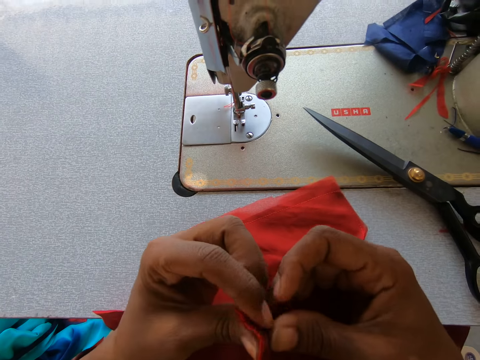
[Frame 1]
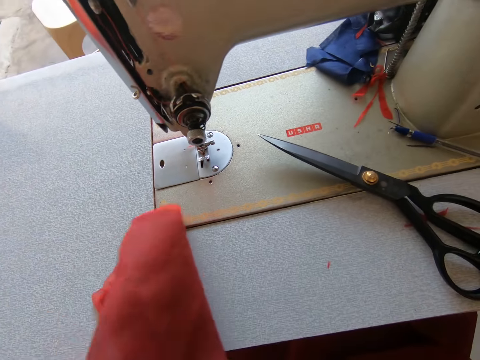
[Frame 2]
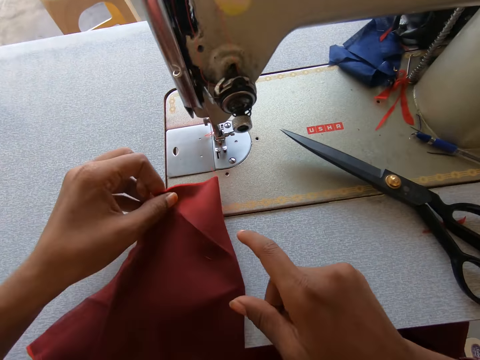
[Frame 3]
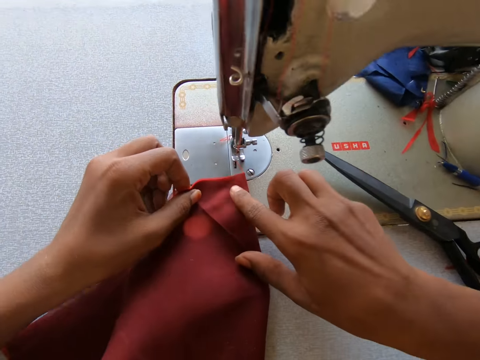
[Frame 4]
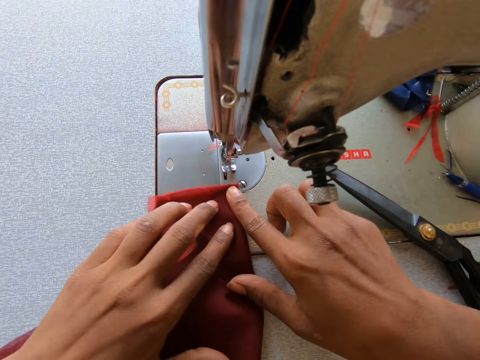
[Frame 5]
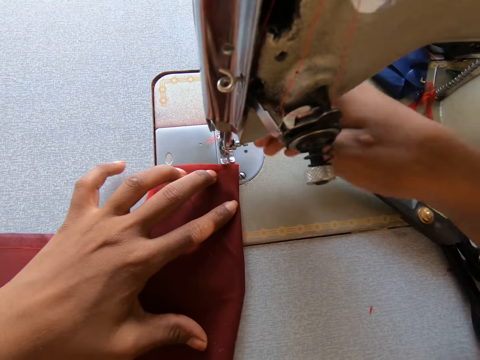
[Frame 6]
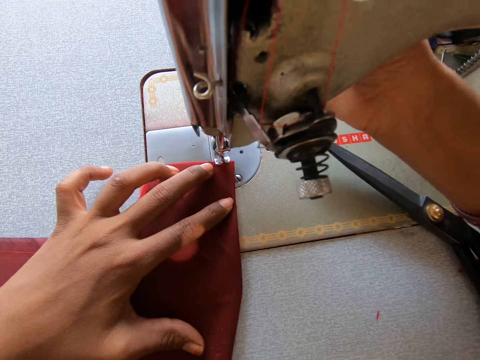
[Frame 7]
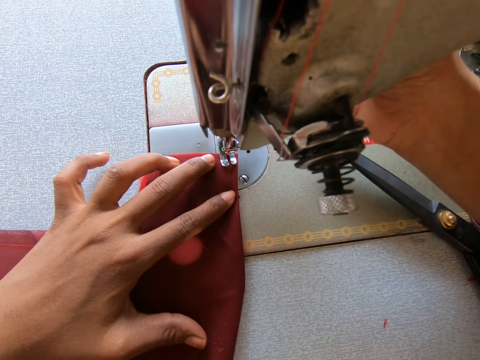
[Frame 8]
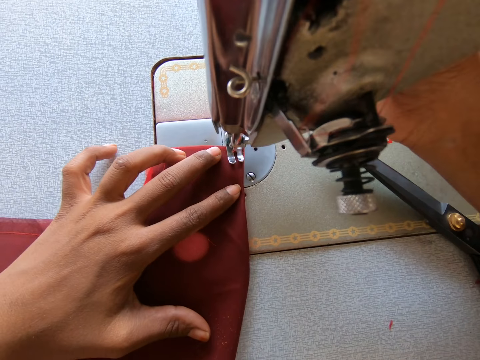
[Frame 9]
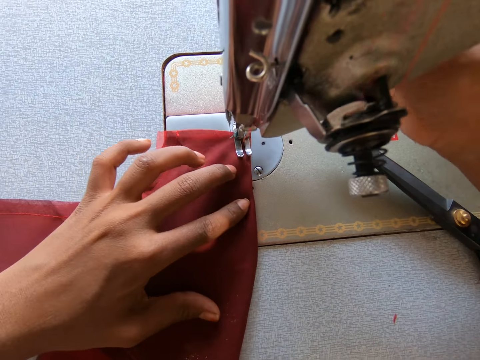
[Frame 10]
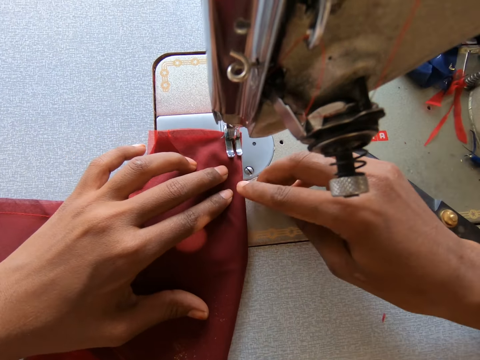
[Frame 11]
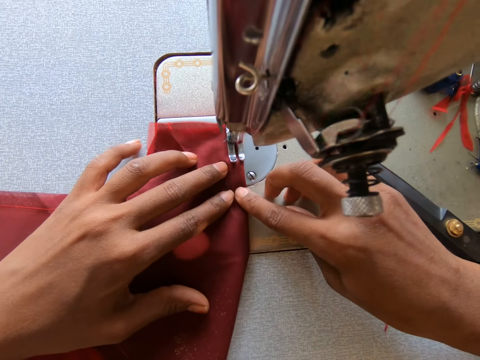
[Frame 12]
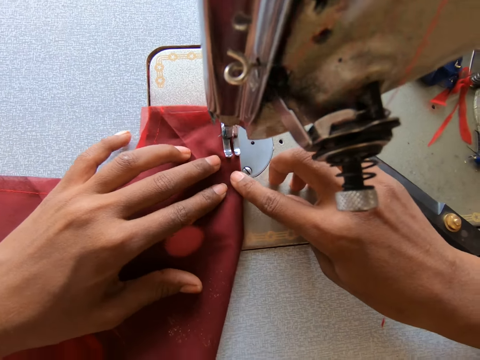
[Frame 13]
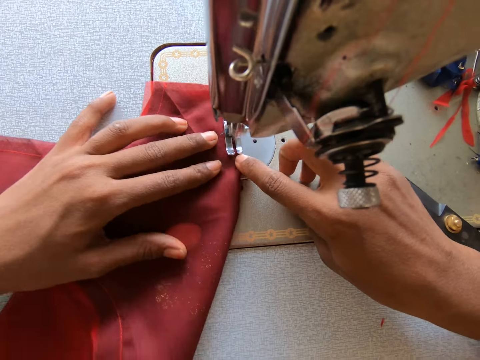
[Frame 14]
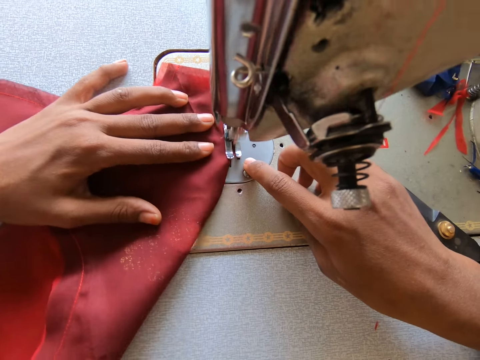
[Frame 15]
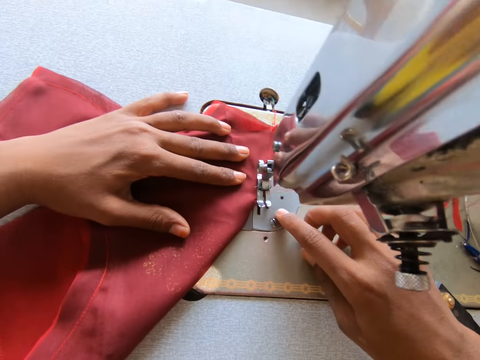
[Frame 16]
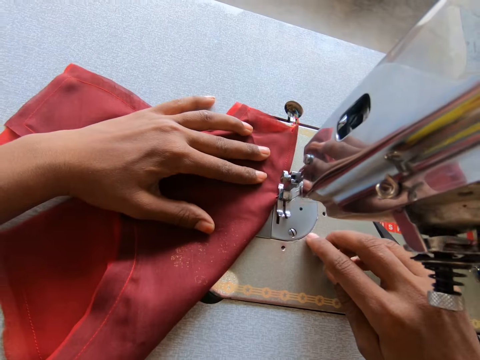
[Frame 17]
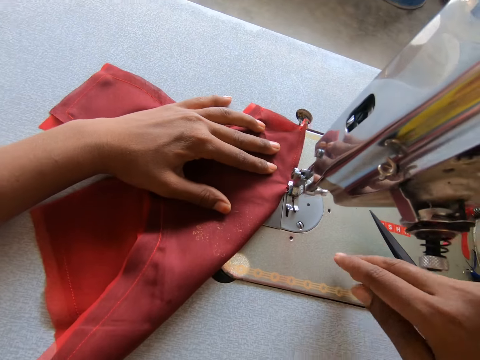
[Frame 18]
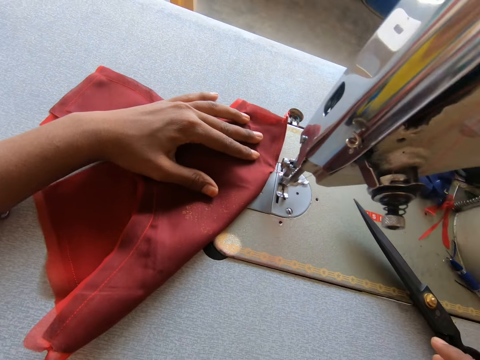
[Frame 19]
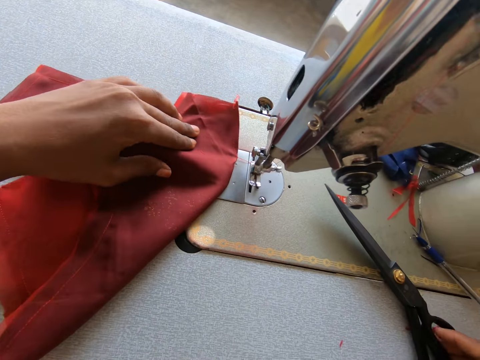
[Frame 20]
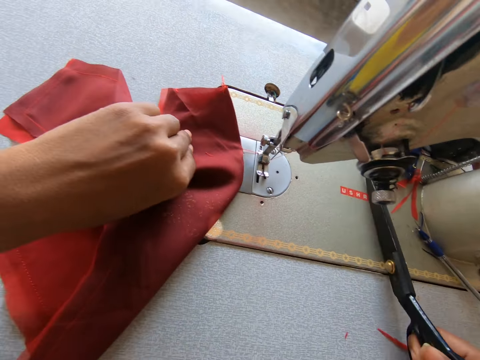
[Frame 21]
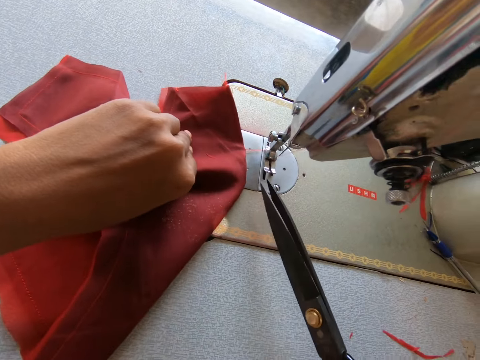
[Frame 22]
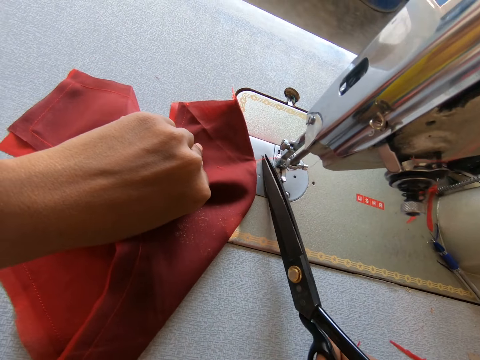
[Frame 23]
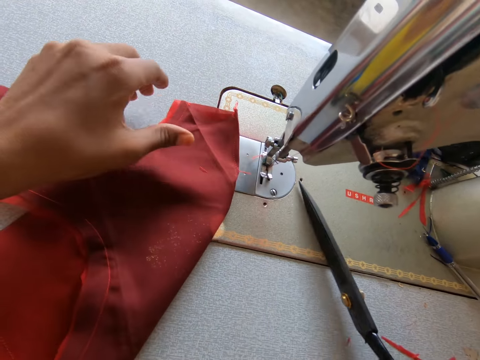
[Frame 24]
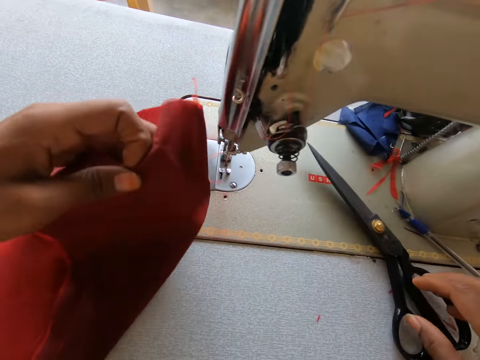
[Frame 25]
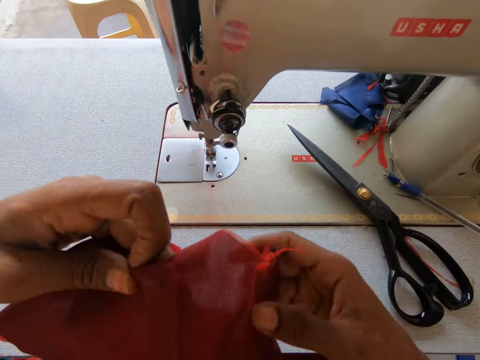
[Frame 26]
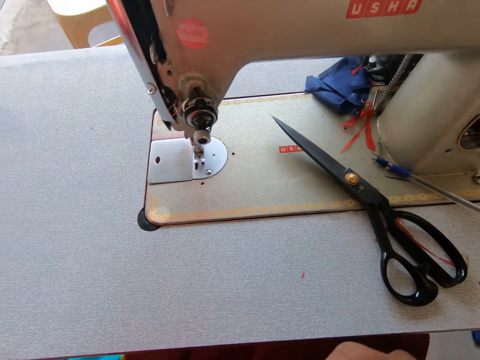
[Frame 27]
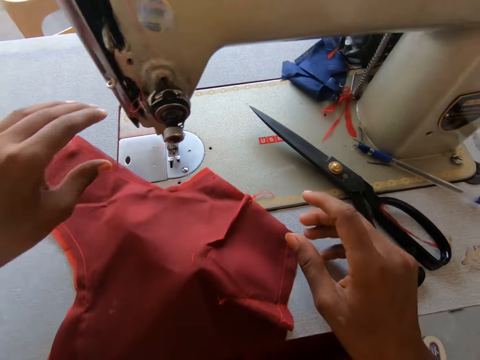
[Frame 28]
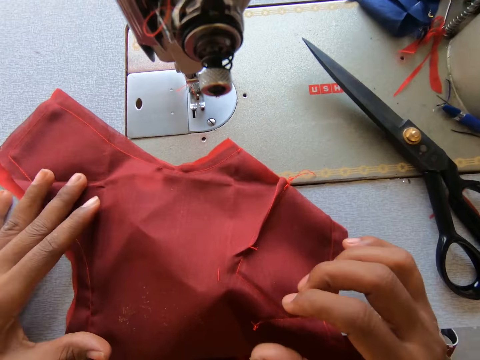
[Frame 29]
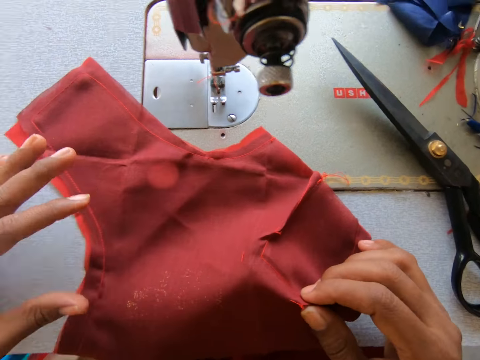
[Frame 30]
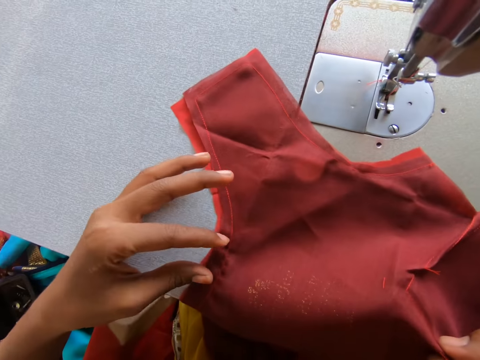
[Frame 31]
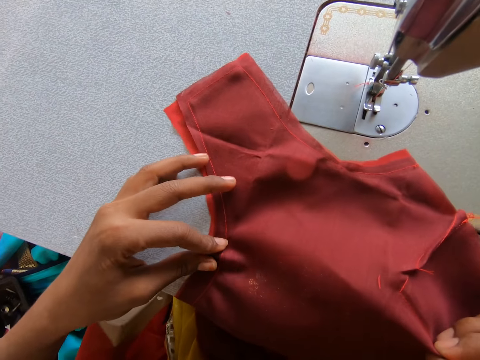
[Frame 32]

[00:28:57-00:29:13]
The camera wearer folds the cloth or fabric into two. She places the cloth on the sewing machine. She places her index finger on the fabric. She lifts the teeth of the sewing machine. She drops the teeth of the machine. She sews with the sewing machine. She takes the scissors from the machine. She cuts the thread of the cloth with the scissors. She holds the fabric. She observes the cloth with a hand. She puts the fabric on the machine. She holds the fabric firmly.

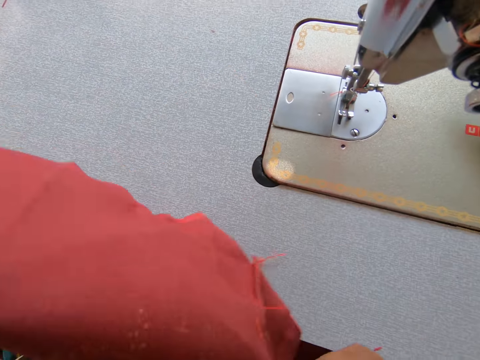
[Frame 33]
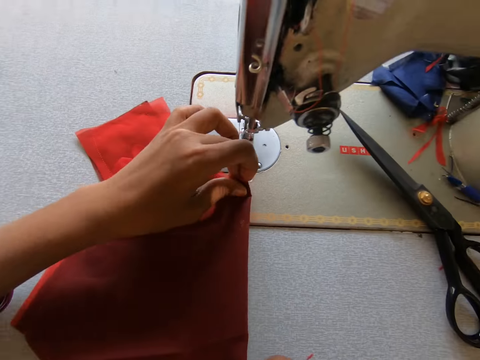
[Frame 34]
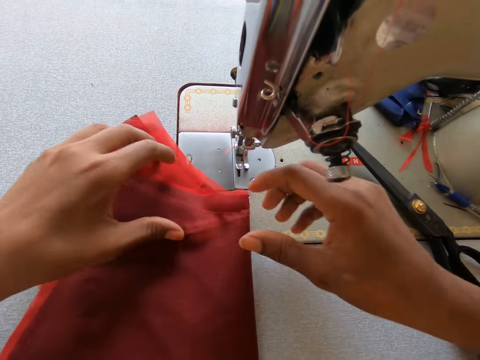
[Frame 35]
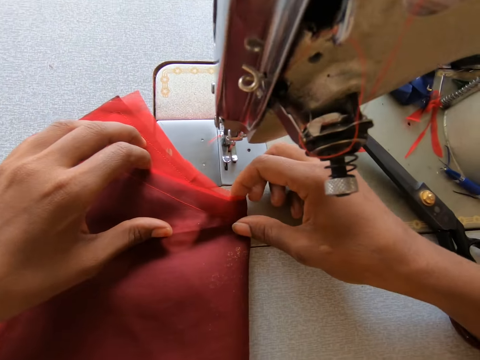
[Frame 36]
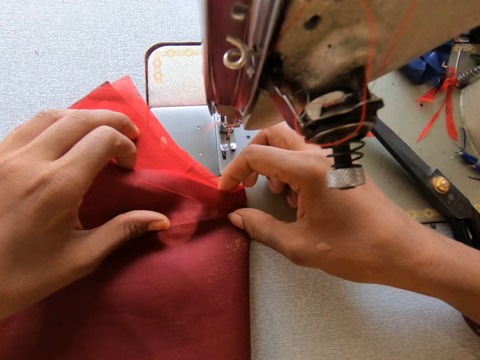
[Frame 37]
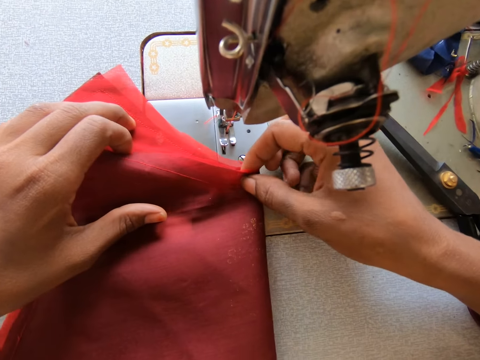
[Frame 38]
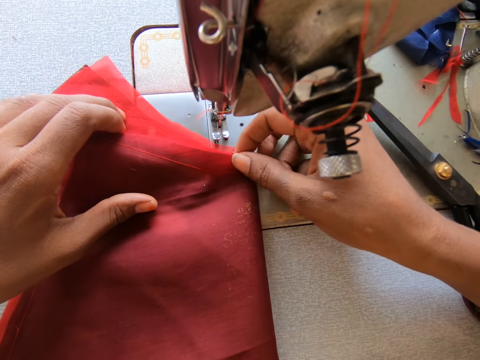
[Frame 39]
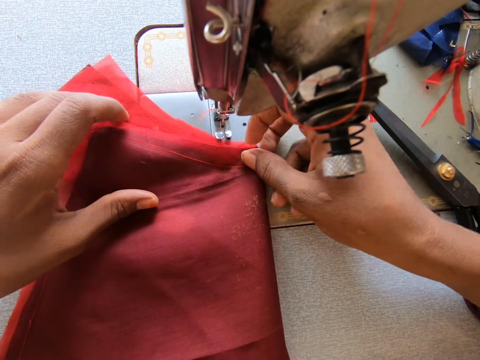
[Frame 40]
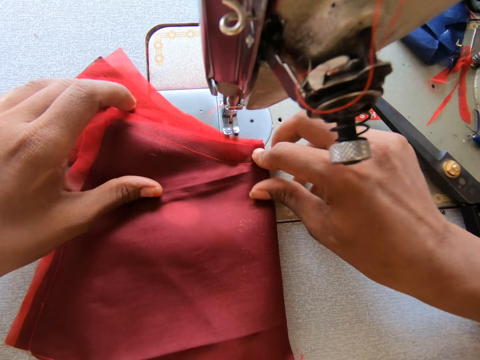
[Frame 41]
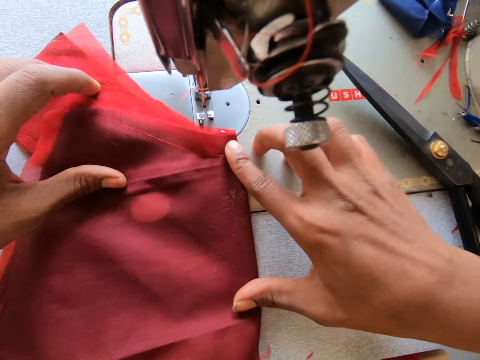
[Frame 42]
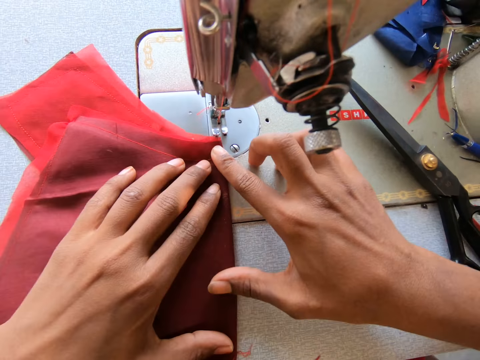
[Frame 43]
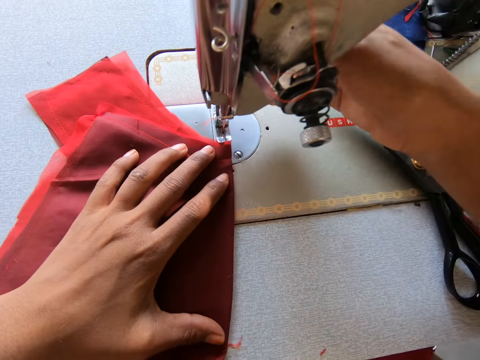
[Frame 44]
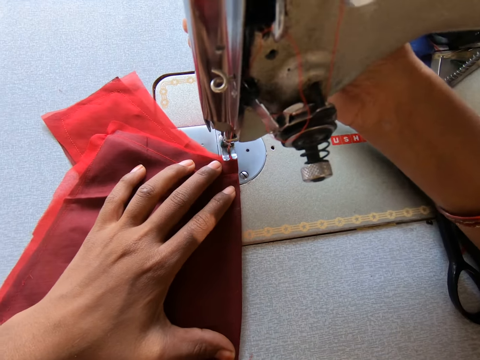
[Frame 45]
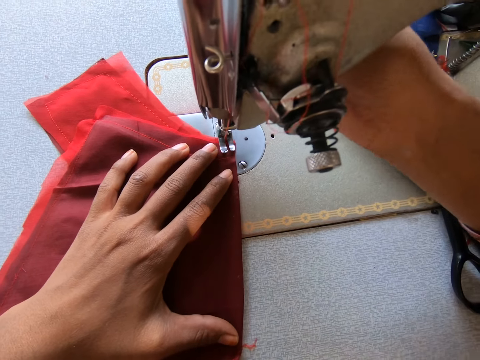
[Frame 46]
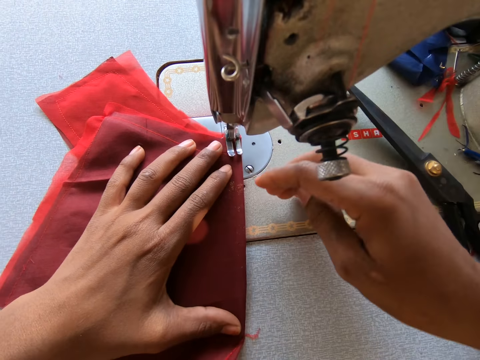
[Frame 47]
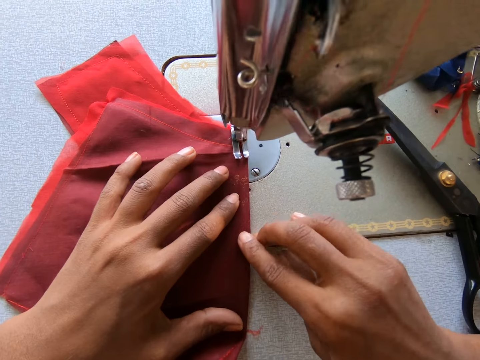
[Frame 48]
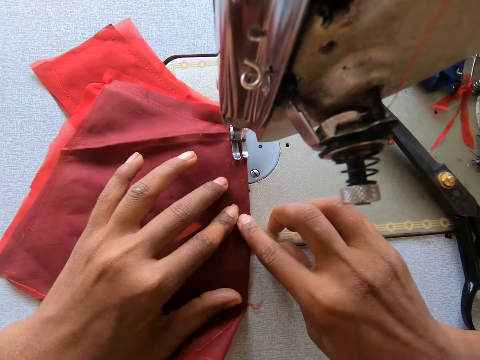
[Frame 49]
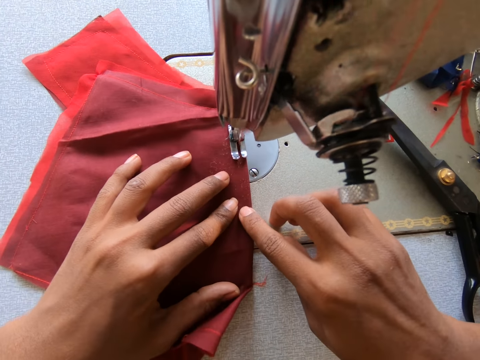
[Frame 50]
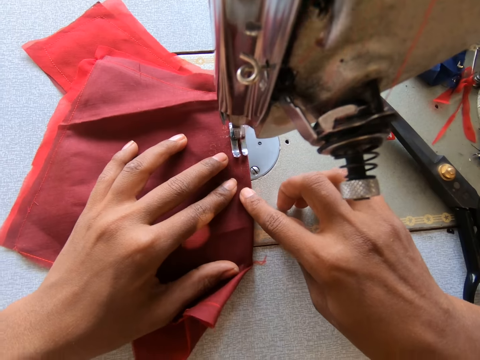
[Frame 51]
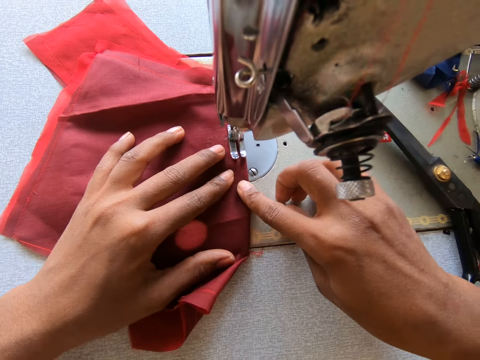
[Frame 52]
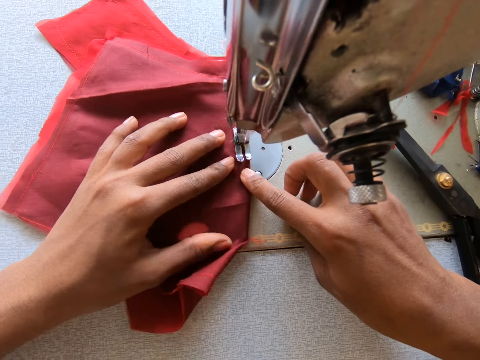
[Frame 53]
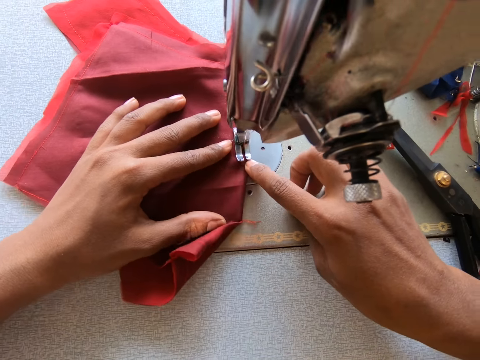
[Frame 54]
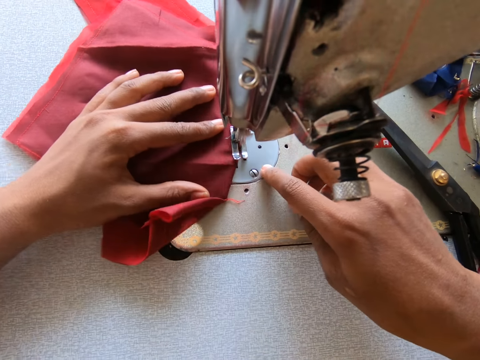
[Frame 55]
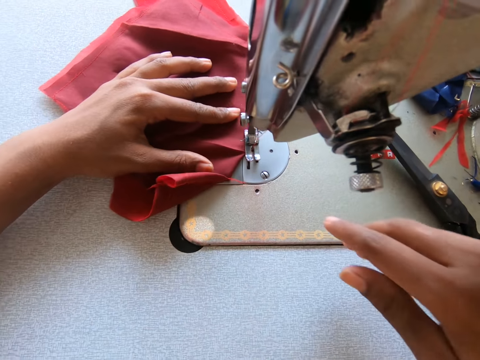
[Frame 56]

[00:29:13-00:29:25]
The camera wearer folds the cloth into two. She puts the fabric on the sewing machine. She lifts the teeth of the sewing machine. She places her hand on the reverse lever. She drops the teeth of the machine. She sews with the sewing machine. She adjusts the cloth with her hand.
